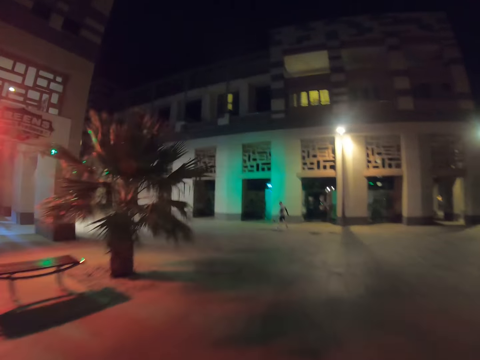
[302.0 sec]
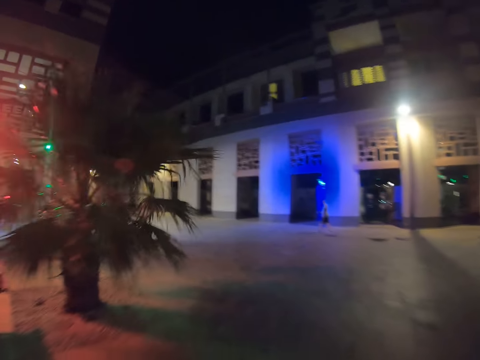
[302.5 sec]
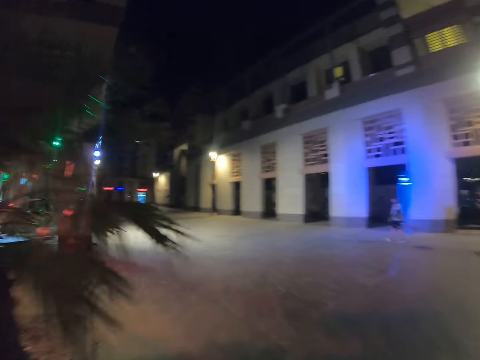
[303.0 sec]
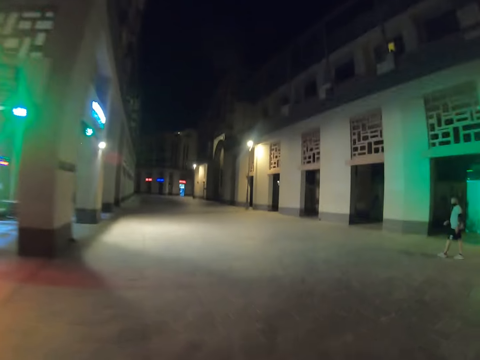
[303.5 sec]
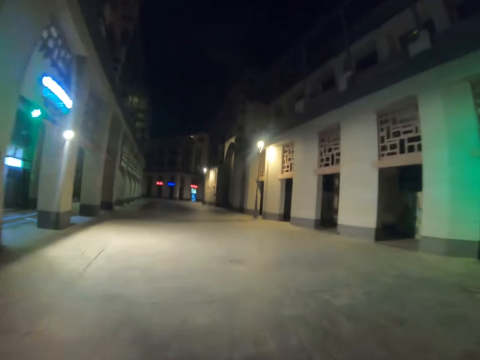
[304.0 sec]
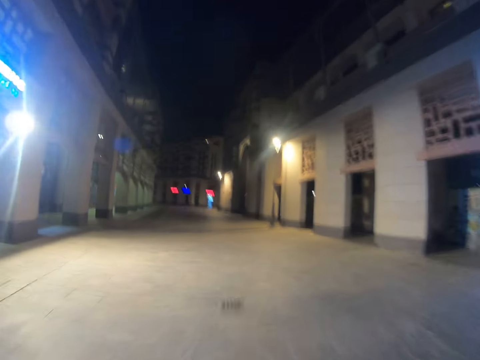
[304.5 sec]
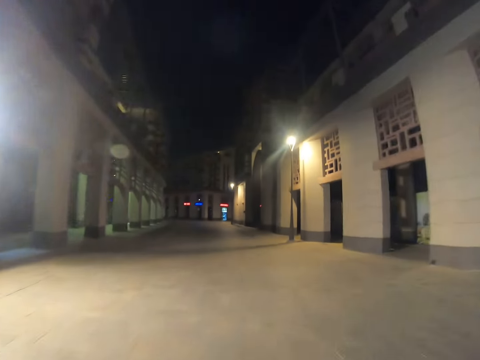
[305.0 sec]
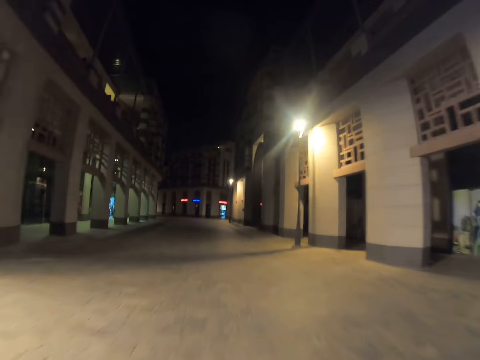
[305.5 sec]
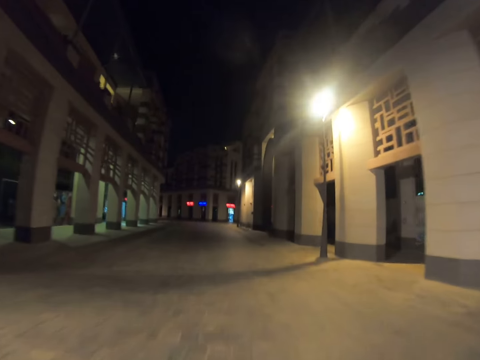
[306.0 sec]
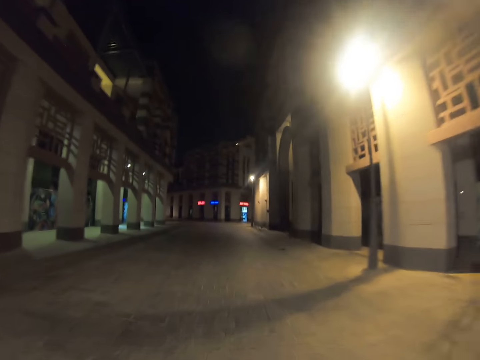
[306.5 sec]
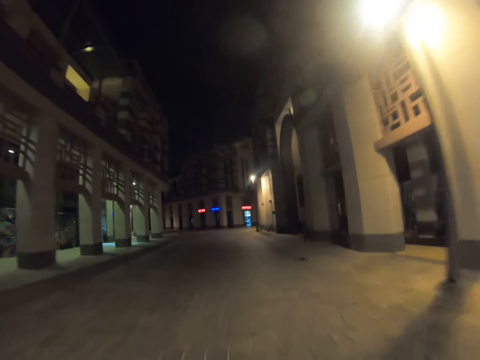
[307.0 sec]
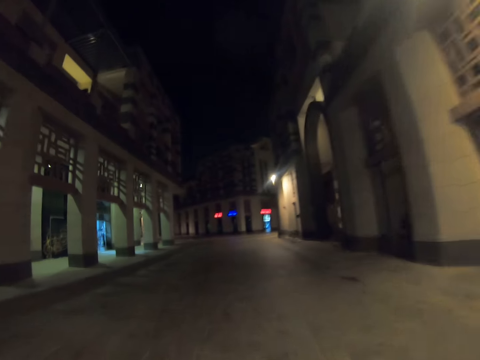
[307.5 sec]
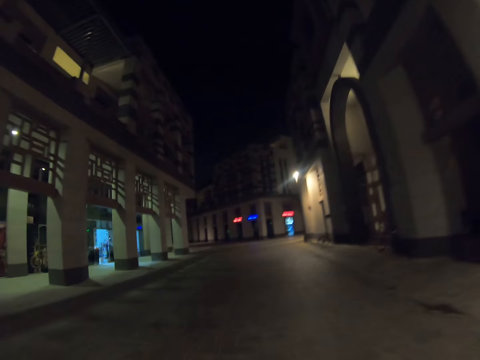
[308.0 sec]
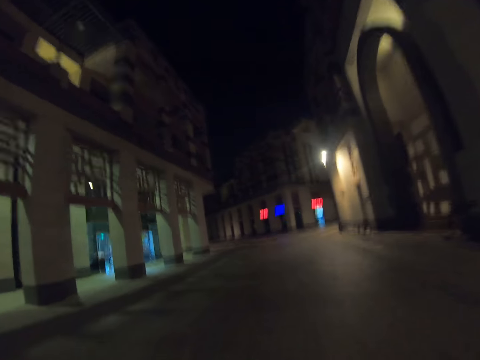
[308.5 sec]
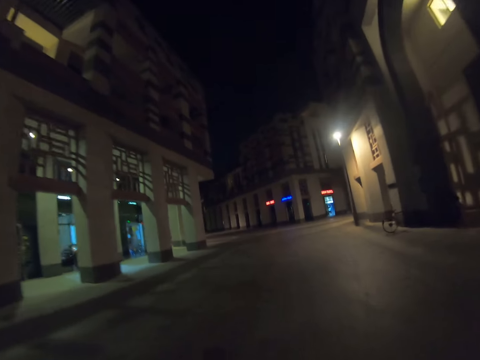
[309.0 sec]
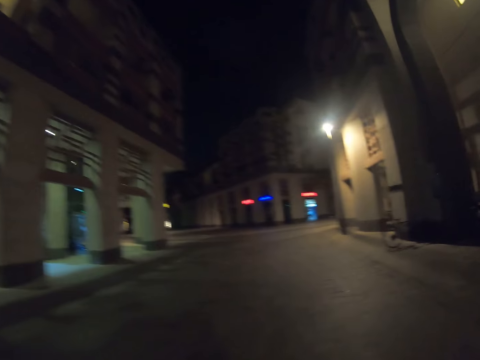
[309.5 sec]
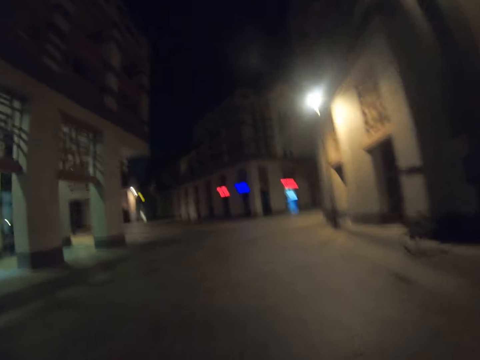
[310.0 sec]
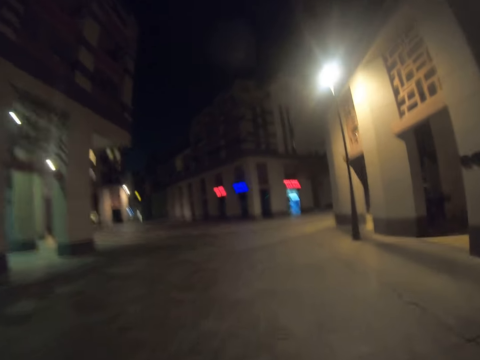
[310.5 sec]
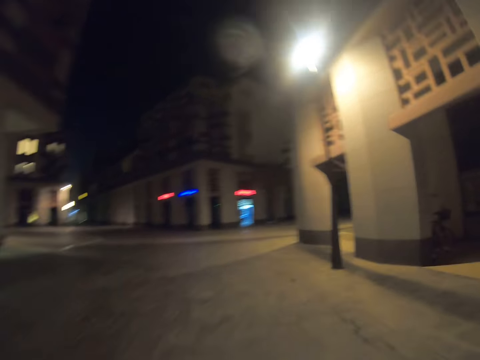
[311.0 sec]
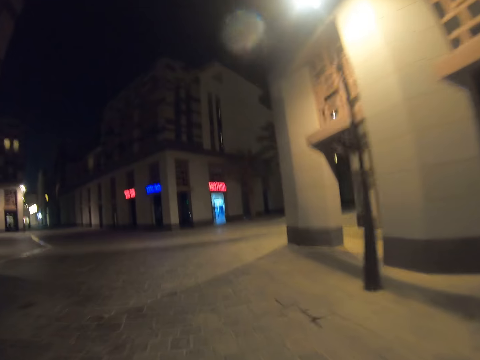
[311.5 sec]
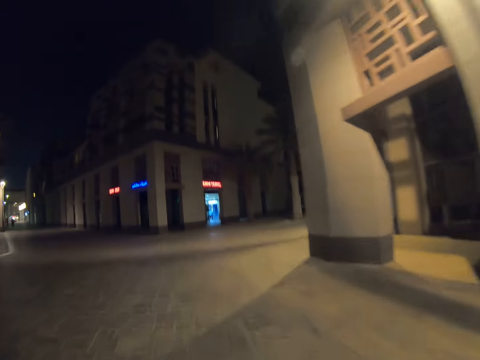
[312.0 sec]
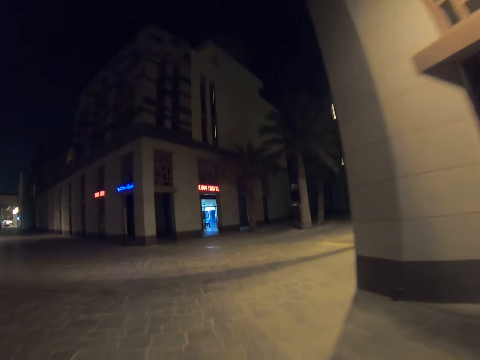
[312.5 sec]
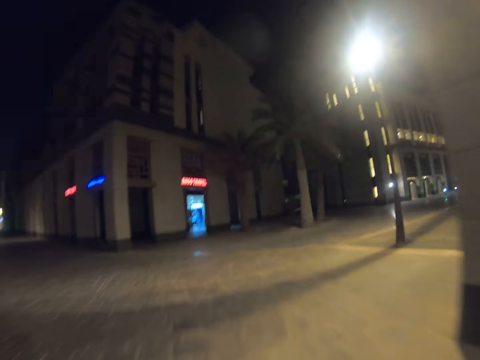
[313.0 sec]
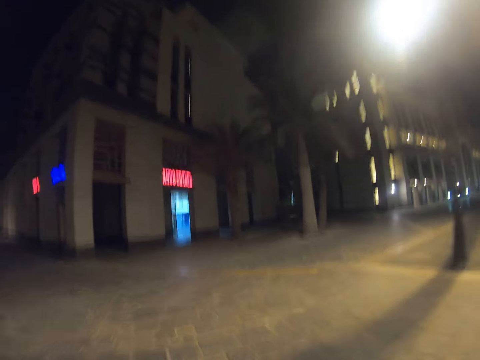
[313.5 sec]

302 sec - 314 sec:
The camera wearer turns left.

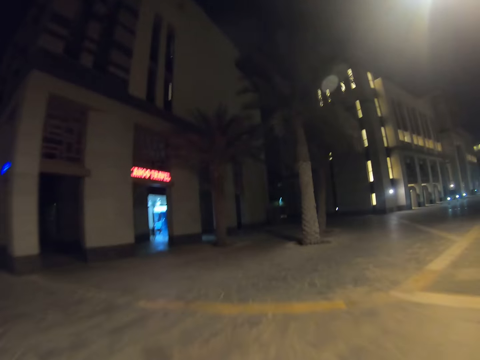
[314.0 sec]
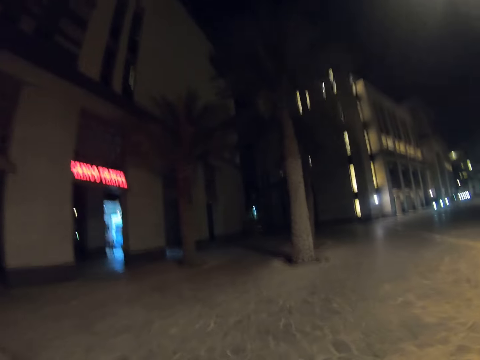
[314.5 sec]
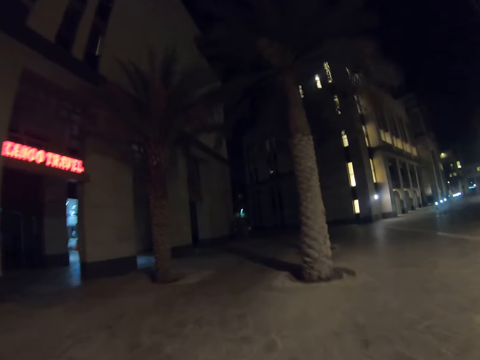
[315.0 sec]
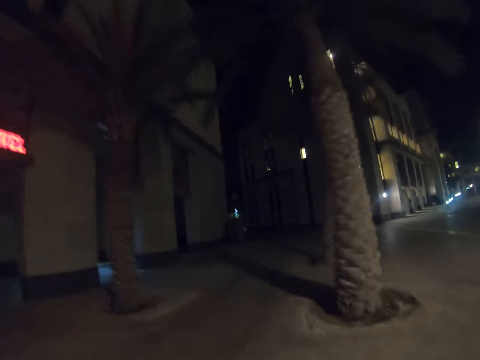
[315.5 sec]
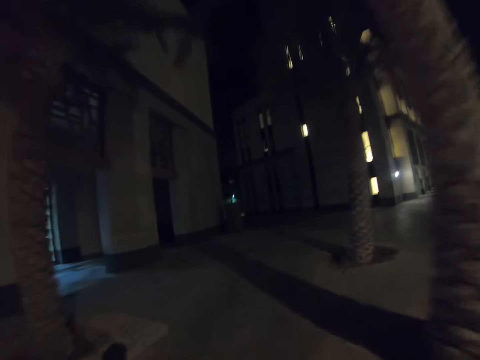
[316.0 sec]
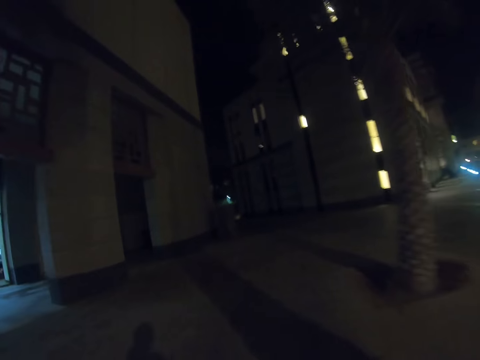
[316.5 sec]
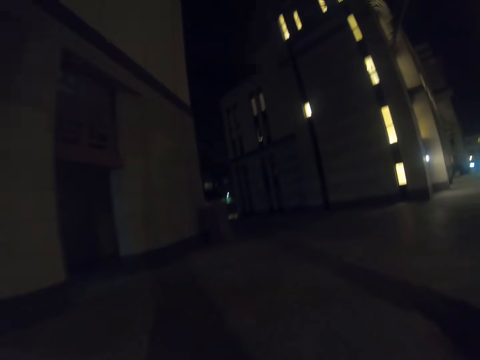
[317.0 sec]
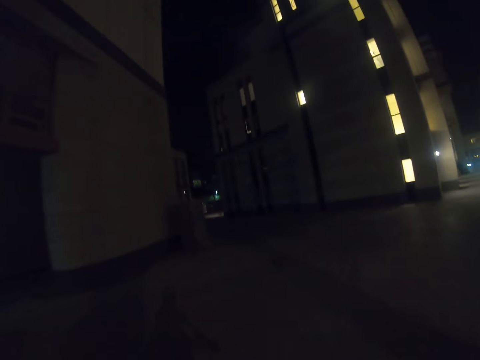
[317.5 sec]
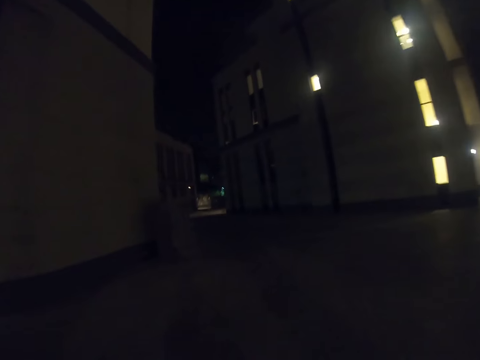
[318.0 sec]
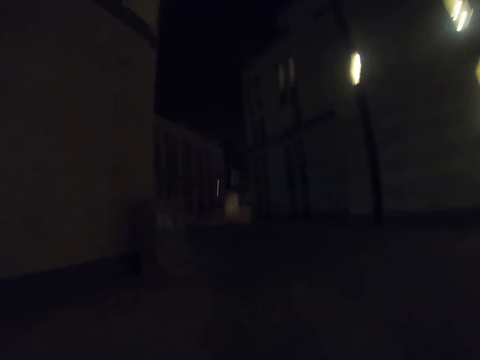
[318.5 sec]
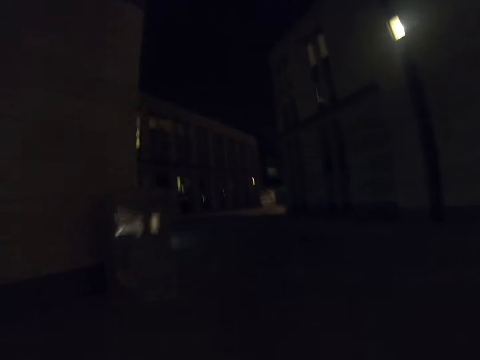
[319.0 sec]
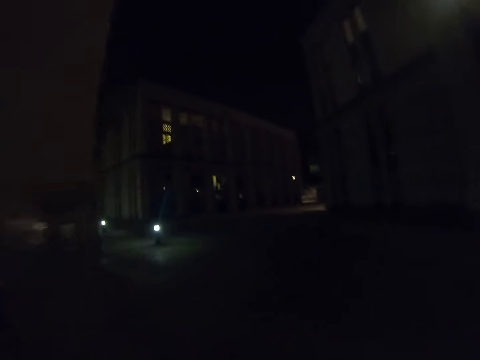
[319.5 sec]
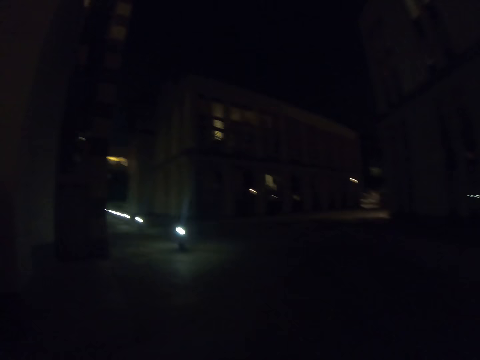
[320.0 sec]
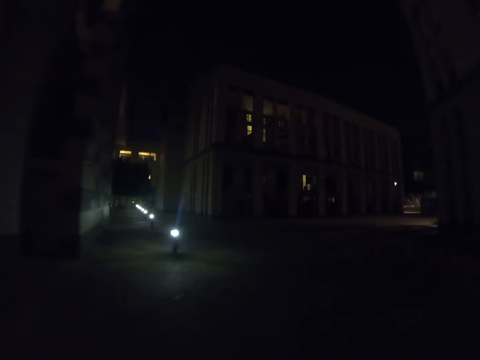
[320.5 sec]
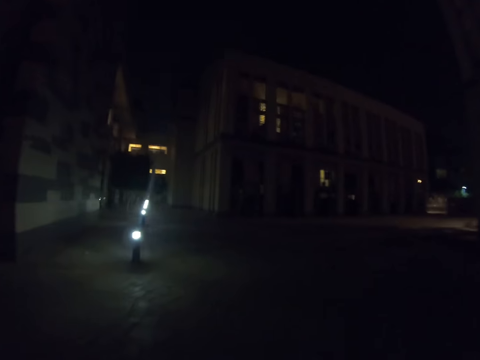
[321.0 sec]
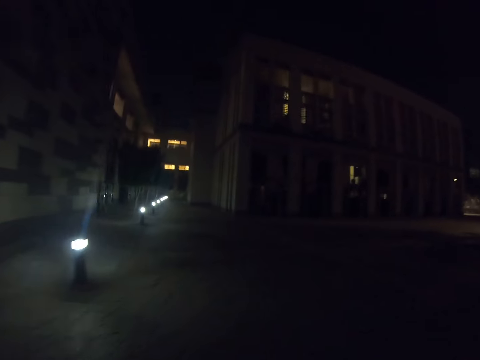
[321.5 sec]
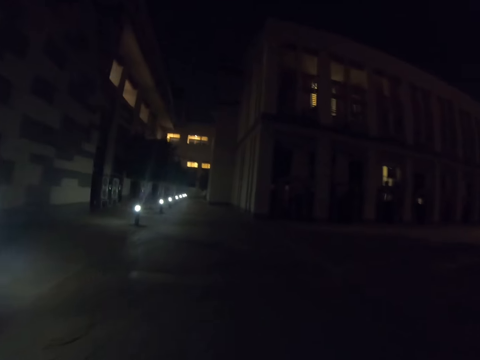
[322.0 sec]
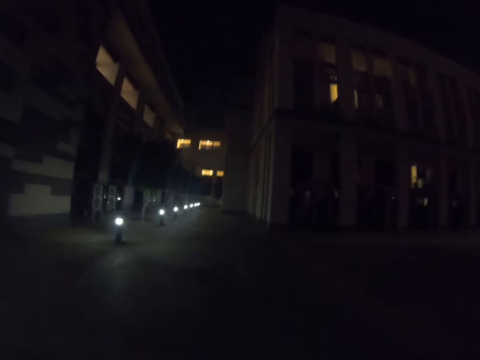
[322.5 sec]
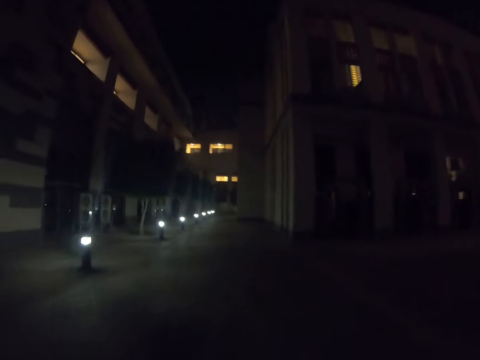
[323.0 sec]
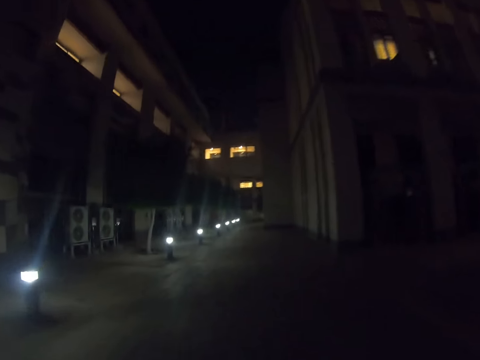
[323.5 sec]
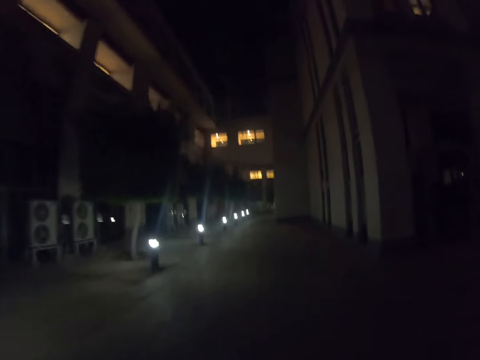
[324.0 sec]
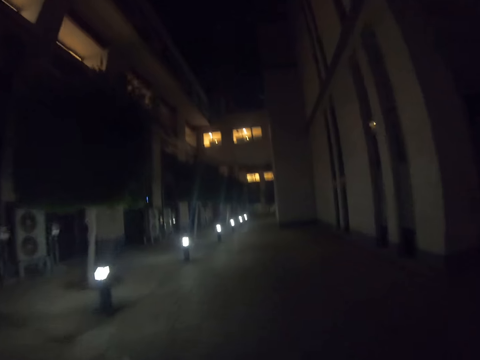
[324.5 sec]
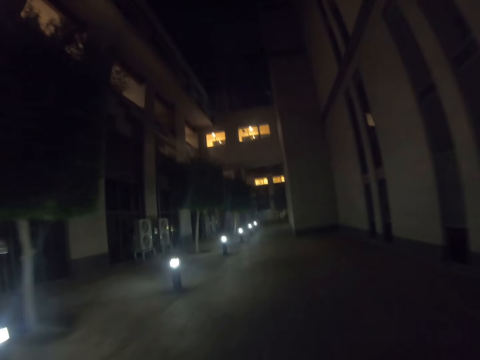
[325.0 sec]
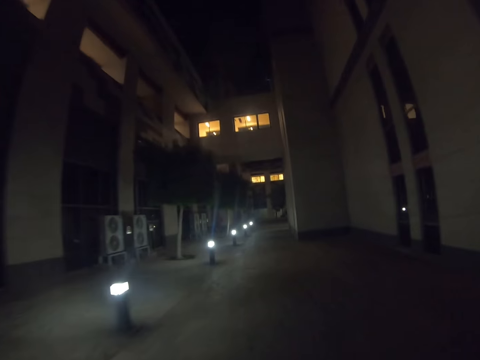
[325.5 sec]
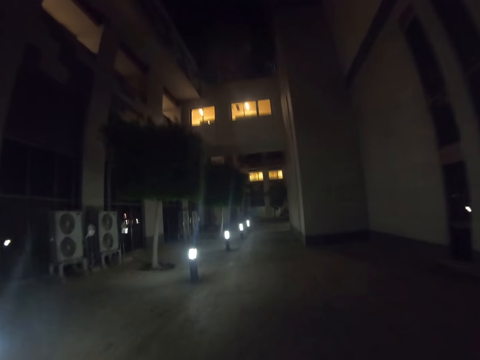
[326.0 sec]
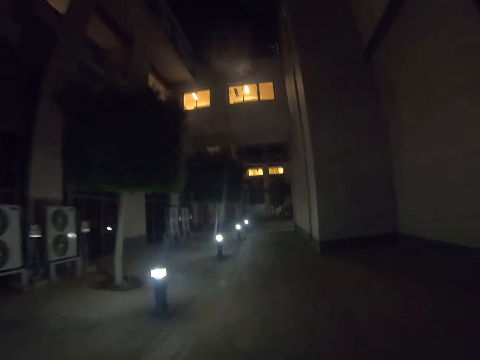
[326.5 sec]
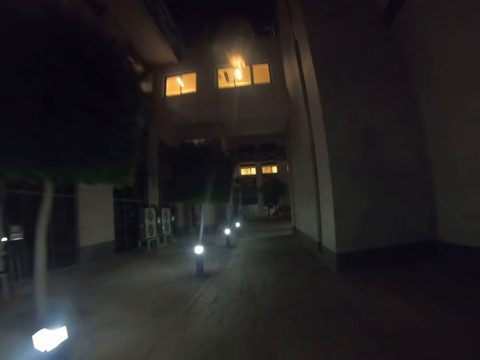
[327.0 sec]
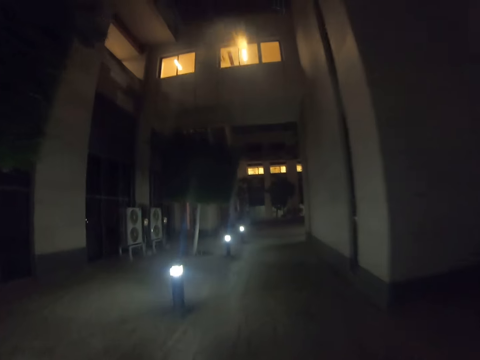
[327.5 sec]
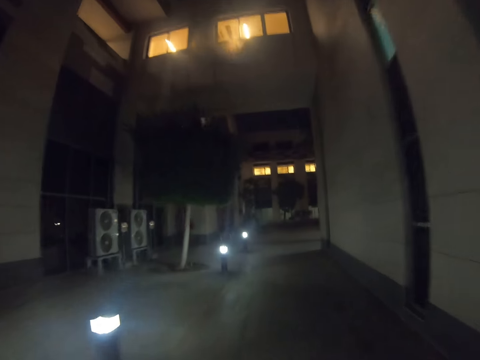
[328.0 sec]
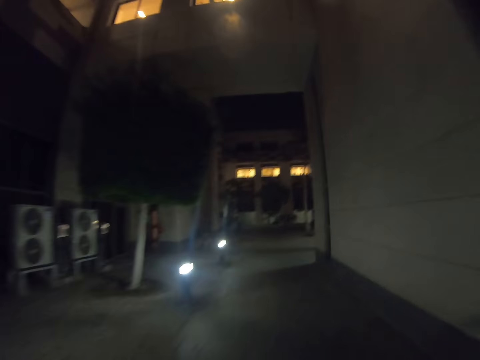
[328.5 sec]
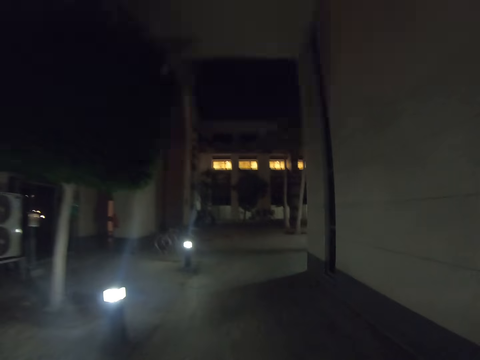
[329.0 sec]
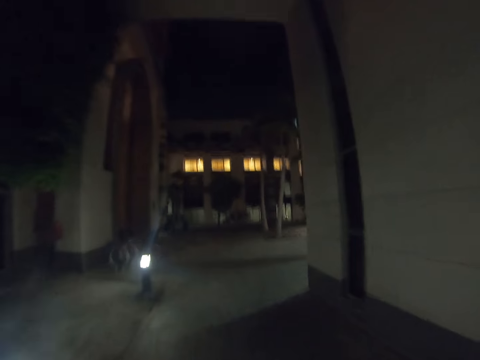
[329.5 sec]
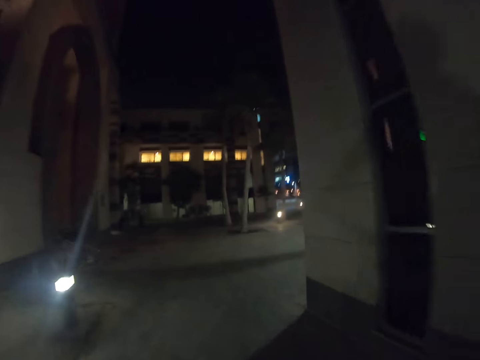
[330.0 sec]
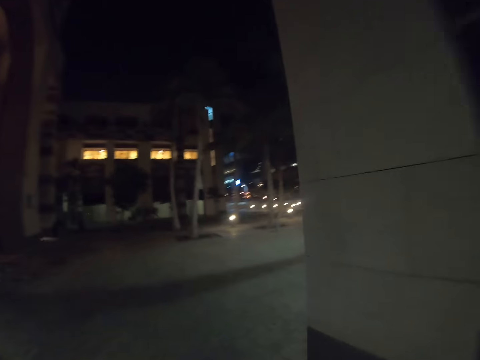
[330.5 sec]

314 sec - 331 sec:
The camera wearer turns right. They turn left. They turn left again.
